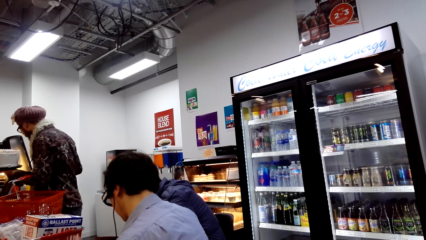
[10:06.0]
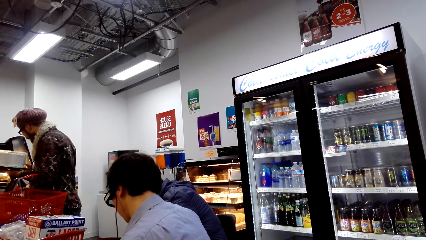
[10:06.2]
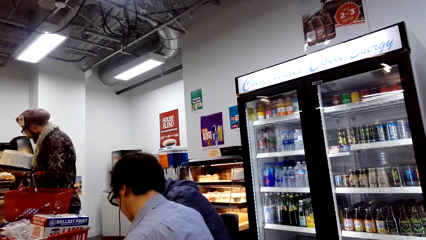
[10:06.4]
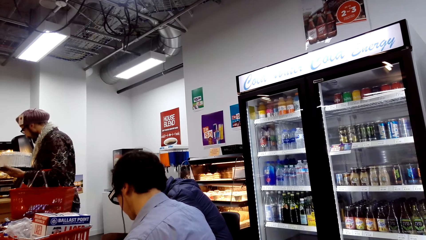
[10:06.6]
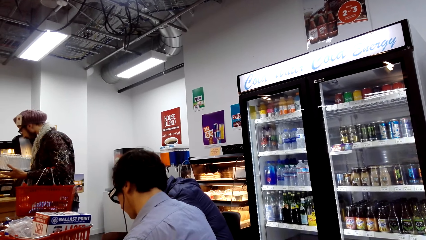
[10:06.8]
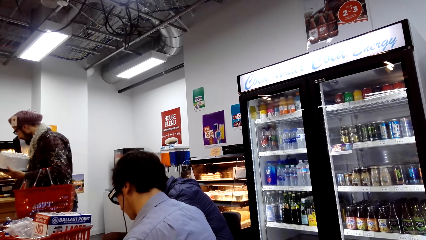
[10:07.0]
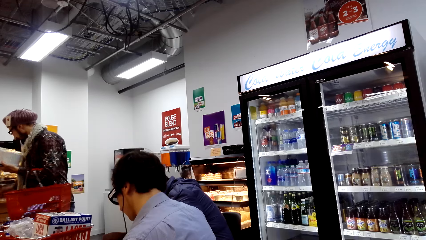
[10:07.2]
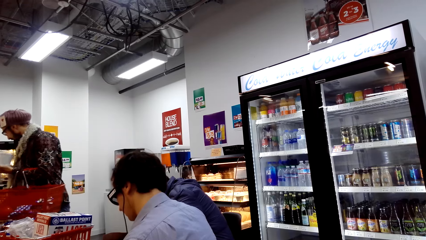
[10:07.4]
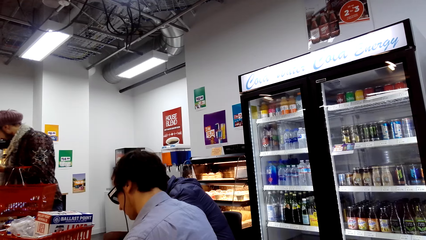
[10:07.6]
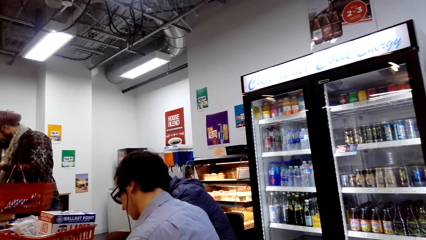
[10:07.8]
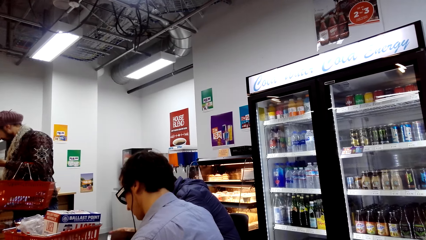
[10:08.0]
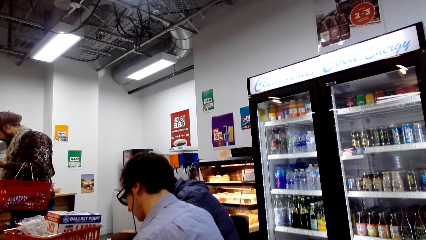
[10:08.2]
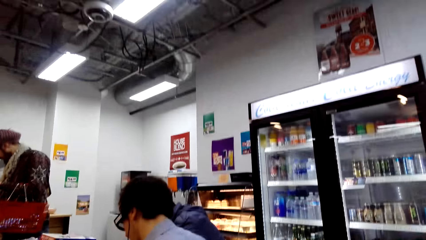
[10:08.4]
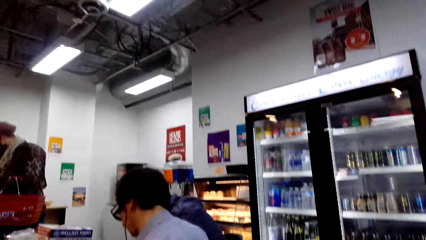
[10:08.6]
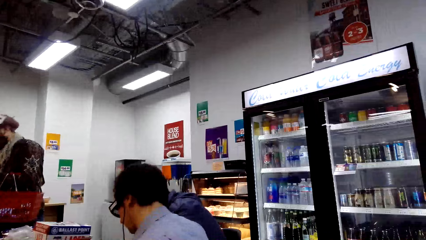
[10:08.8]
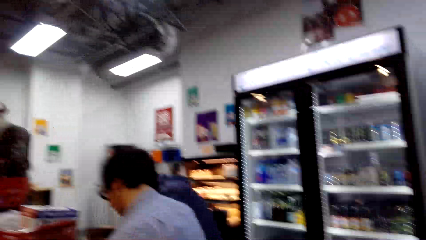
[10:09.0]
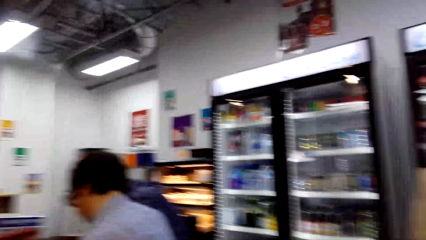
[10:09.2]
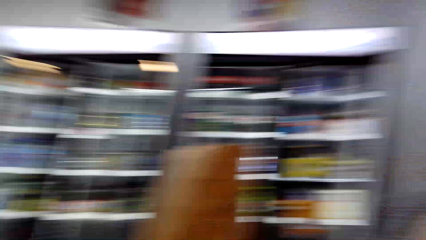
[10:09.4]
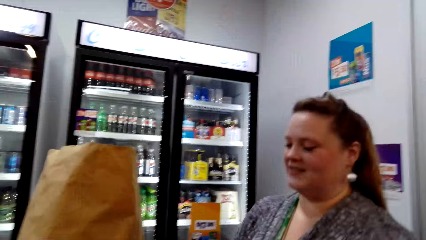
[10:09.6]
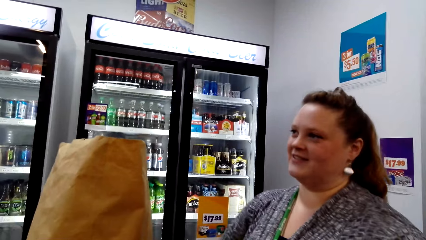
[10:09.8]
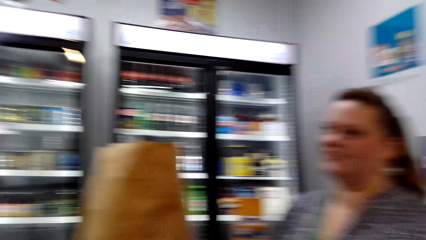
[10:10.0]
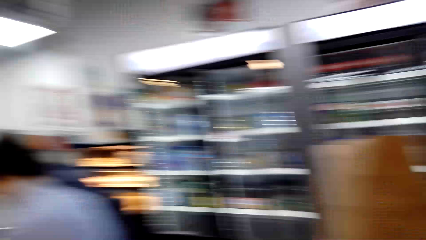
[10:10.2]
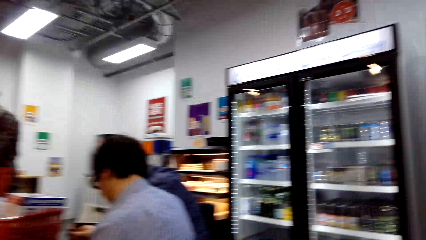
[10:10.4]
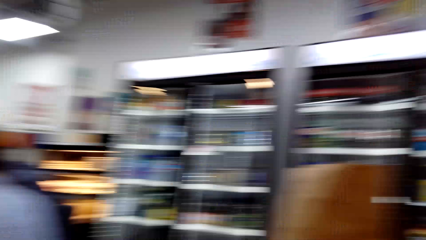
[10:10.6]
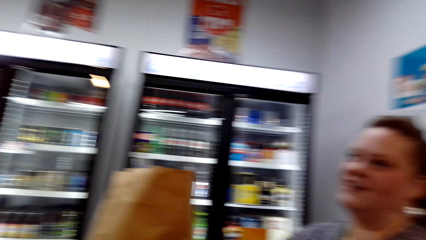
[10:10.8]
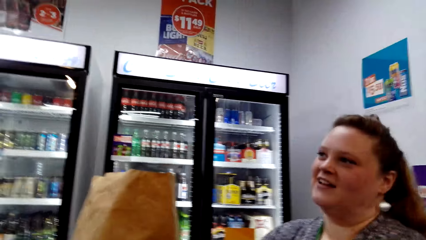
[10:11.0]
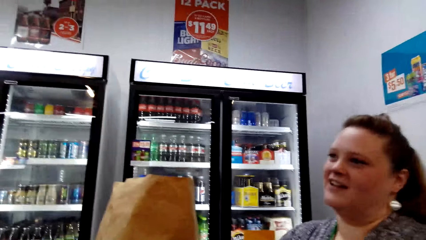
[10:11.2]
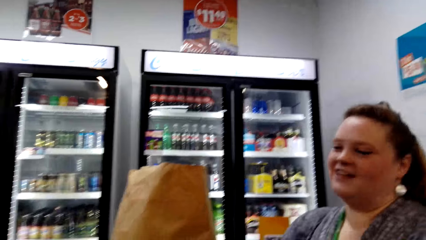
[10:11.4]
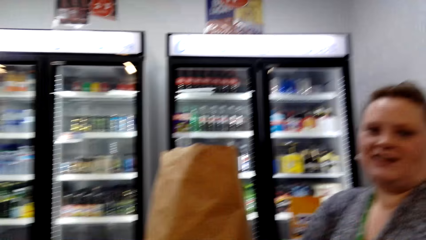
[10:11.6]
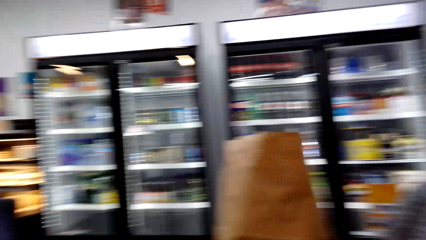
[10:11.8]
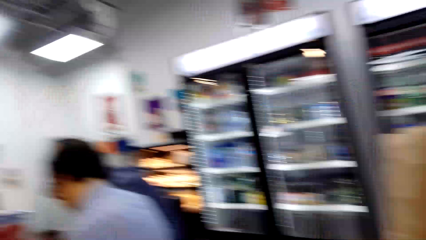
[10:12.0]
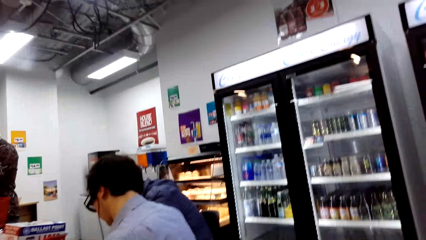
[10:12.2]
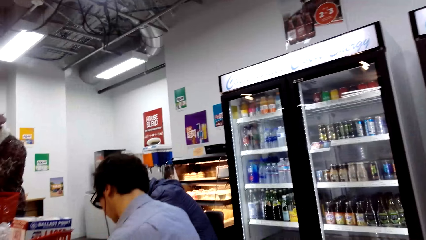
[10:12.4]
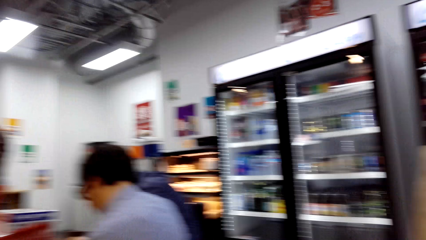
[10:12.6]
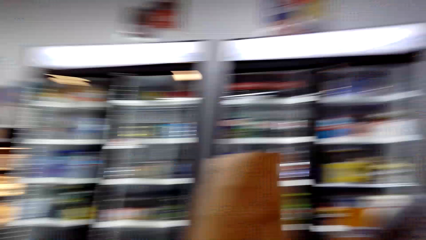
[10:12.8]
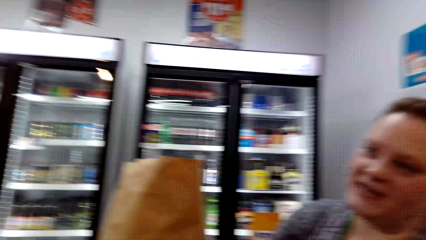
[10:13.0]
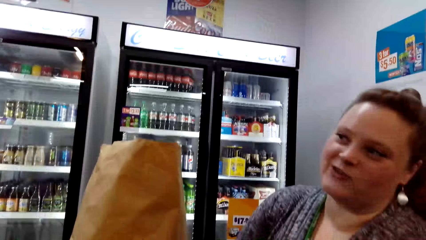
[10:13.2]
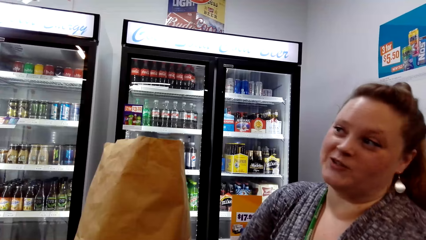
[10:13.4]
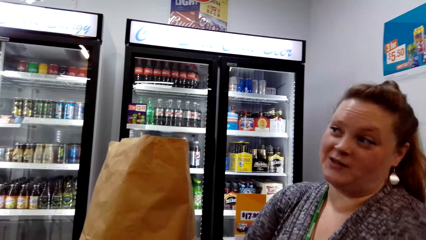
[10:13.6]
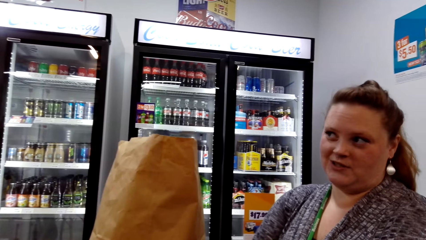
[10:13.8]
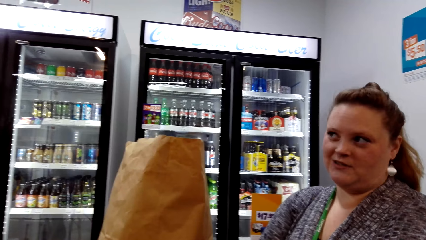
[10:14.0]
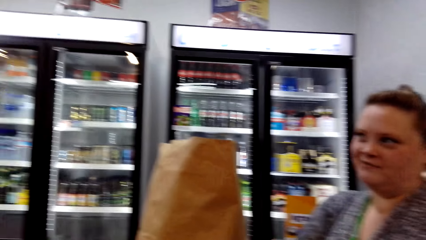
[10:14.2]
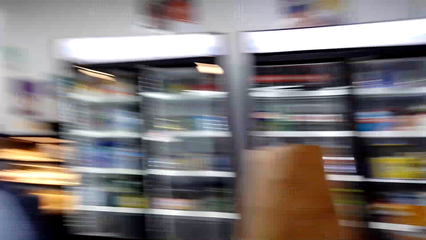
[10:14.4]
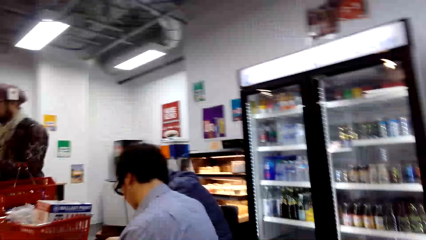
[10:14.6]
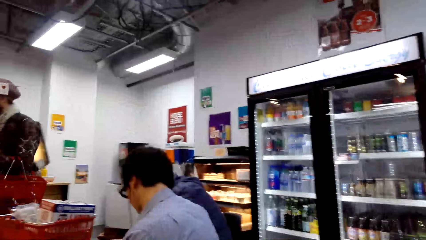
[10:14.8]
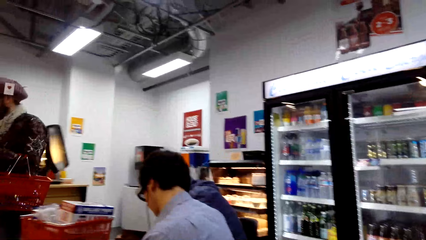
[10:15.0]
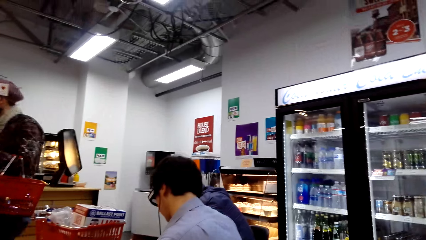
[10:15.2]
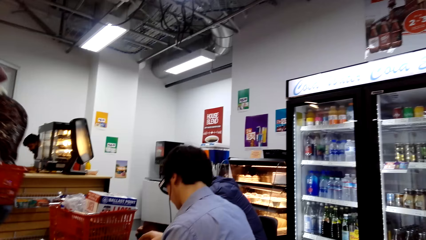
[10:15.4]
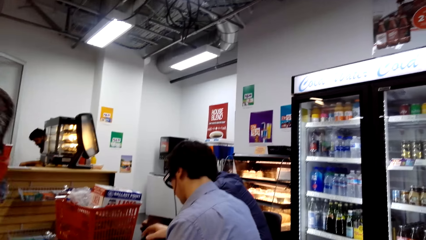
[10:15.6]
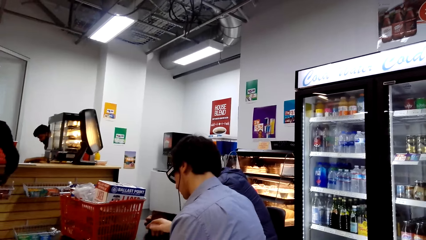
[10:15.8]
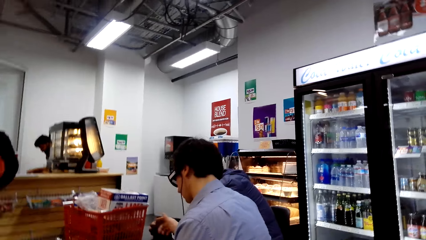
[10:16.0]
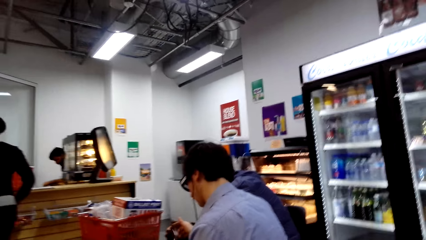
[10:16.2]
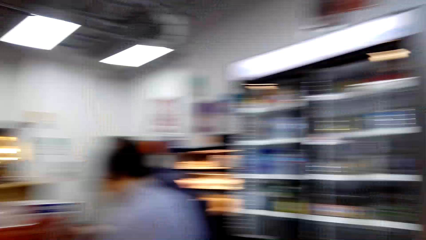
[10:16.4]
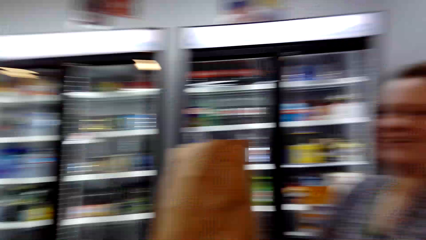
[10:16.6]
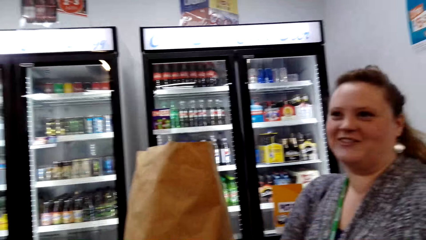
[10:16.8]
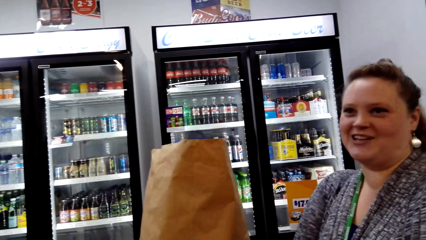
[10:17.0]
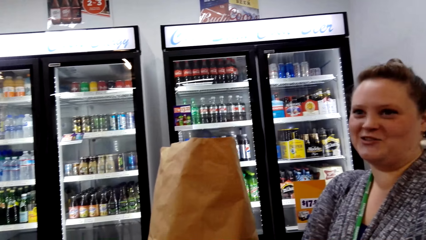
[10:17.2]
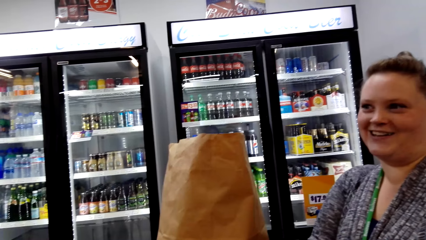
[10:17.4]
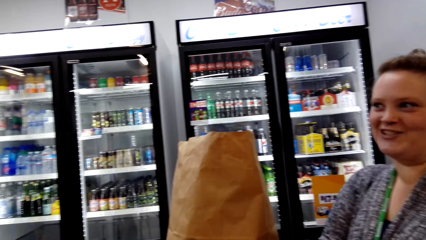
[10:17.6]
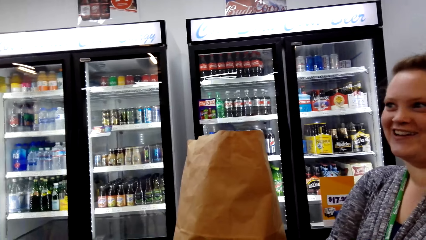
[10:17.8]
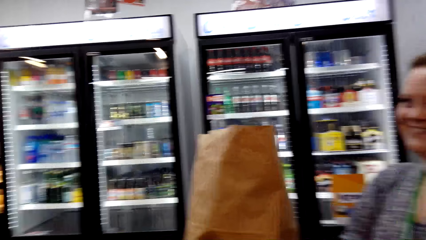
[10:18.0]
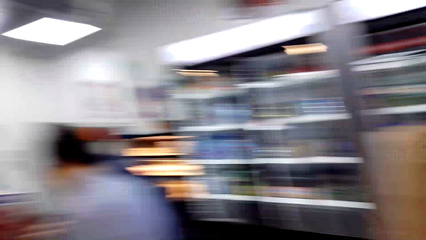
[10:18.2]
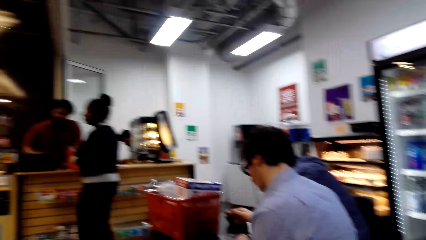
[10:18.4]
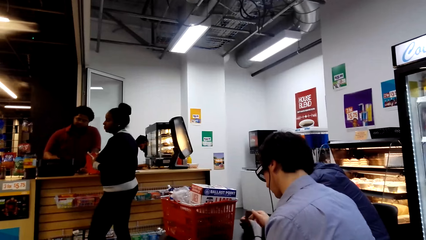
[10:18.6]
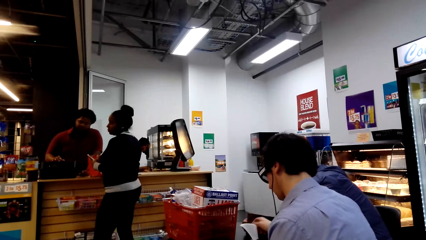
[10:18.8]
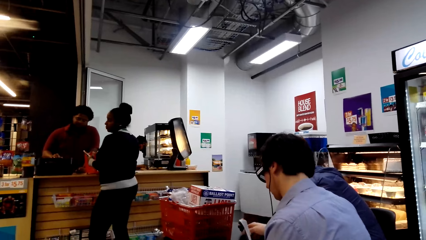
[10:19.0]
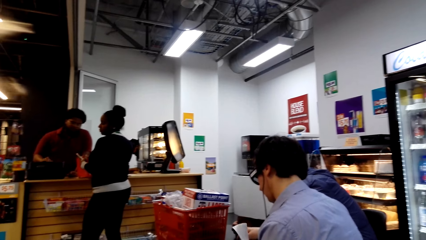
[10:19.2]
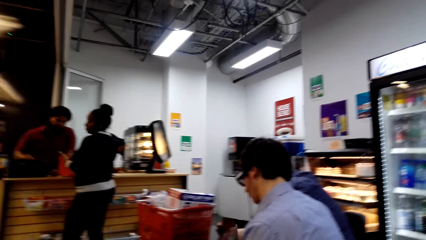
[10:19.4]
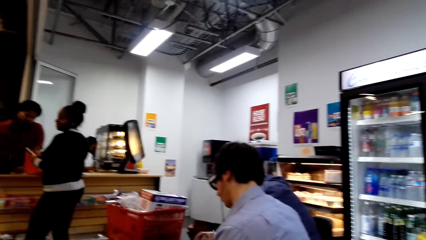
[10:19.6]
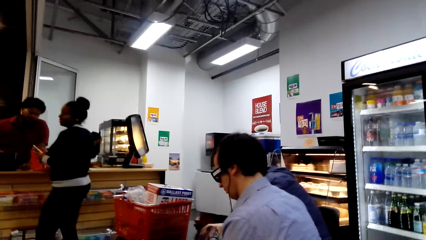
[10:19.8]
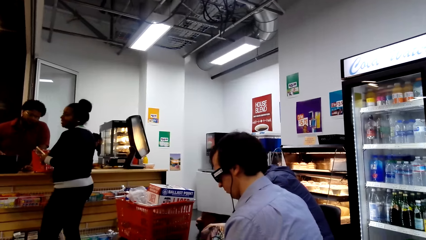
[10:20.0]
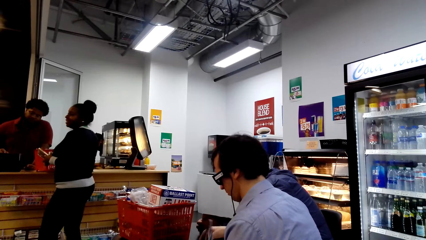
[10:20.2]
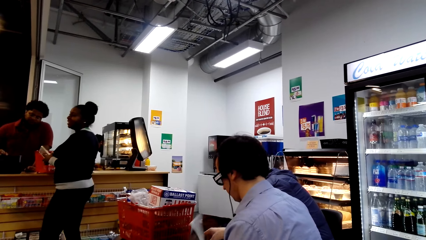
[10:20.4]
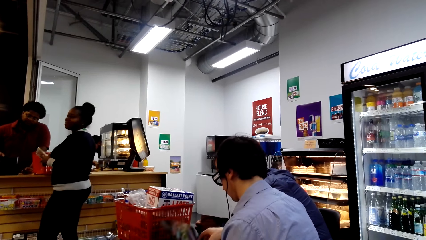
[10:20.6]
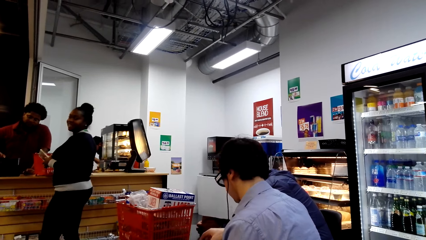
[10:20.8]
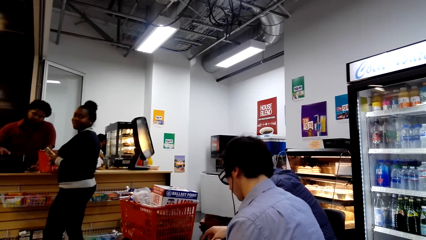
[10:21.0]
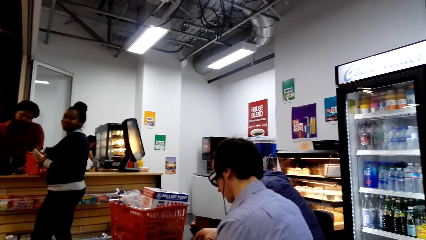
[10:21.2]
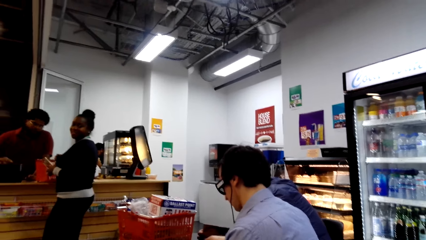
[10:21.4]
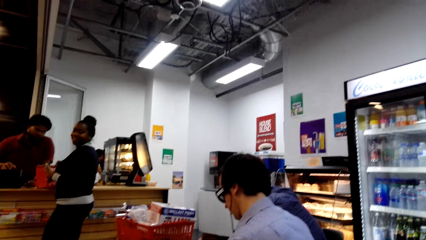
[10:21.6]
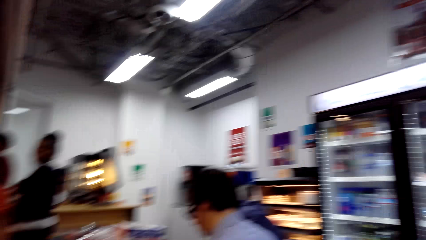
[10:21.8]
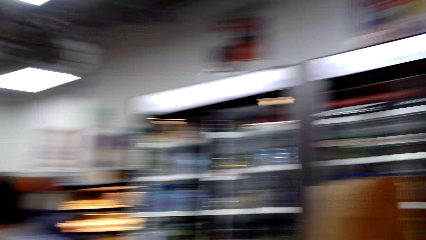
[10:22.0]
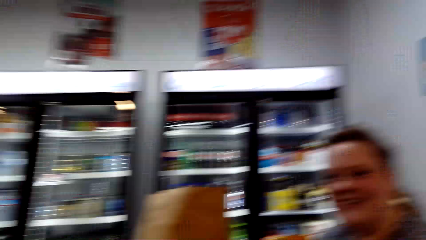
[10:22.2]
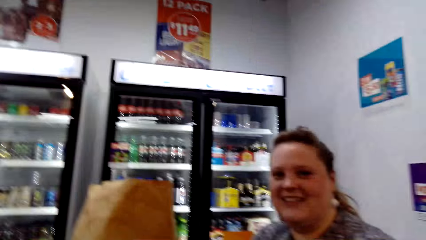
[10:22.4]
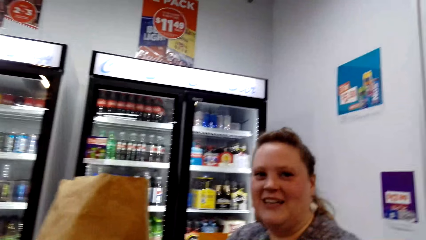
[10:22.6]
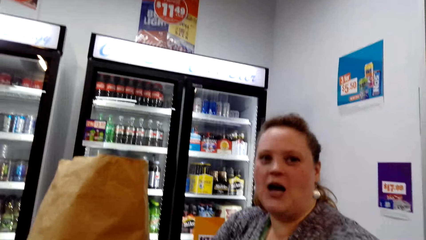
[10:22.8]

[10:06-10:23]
The person talks to the camera wearer. The camera wearer talks to the person. They look around the store. The person talks to the camera wearer. The camera wearer looks around the store. The person talks to the camera wearer. The camera wearer talks to the person.
